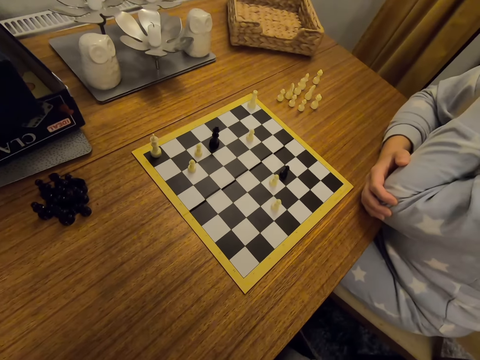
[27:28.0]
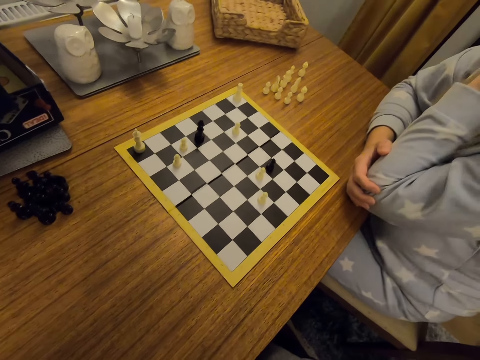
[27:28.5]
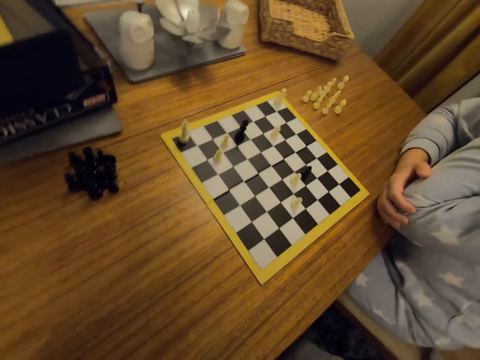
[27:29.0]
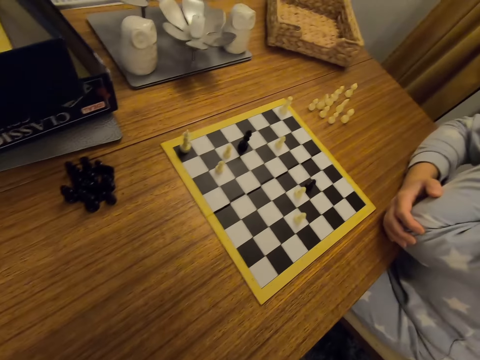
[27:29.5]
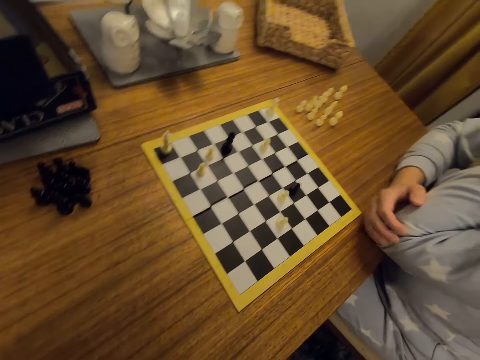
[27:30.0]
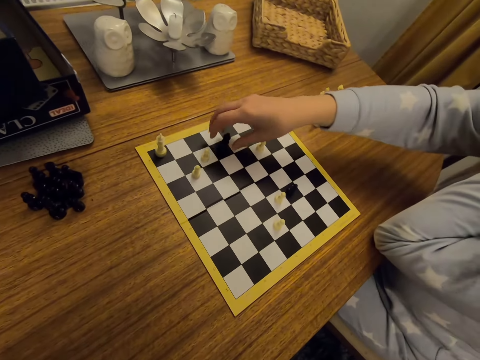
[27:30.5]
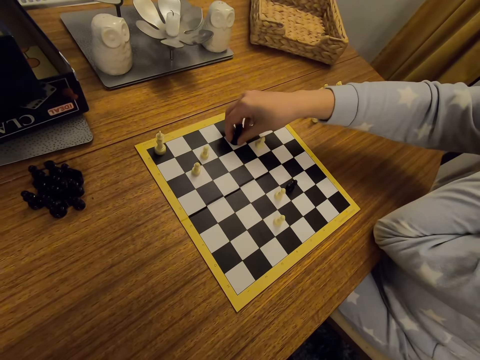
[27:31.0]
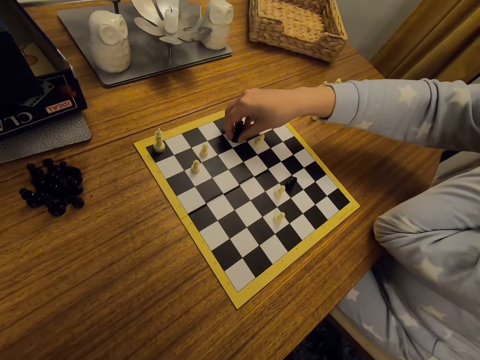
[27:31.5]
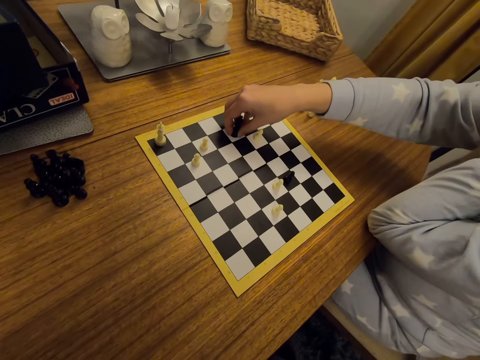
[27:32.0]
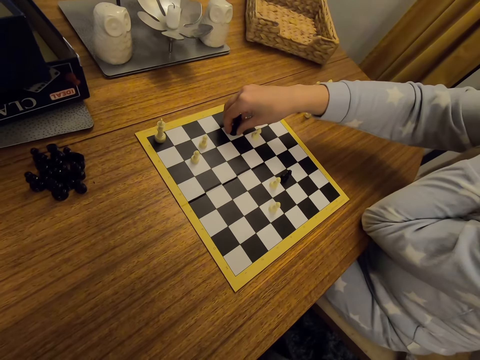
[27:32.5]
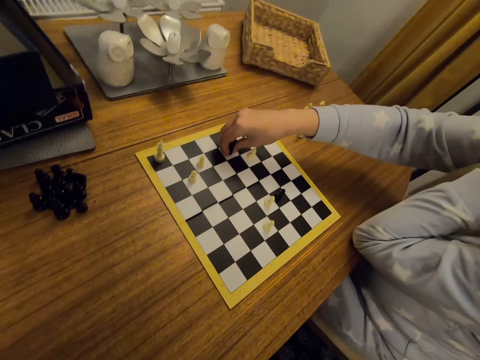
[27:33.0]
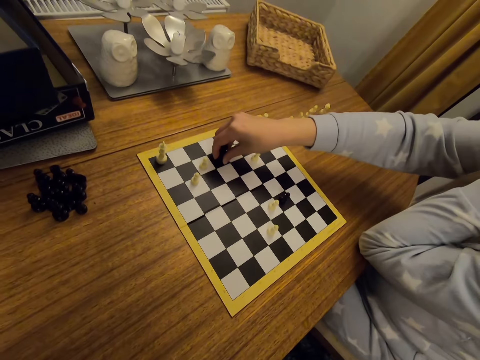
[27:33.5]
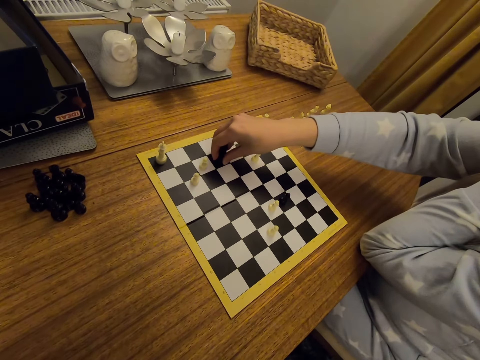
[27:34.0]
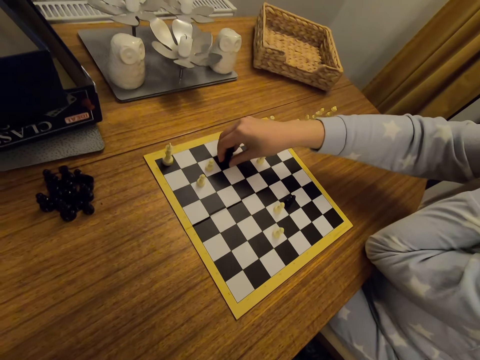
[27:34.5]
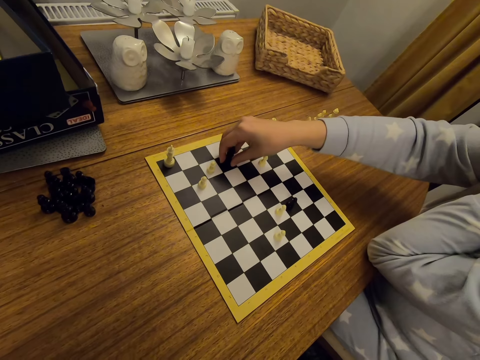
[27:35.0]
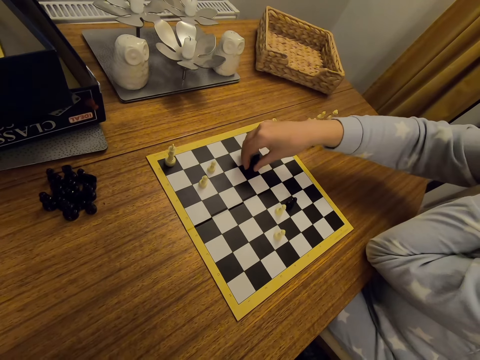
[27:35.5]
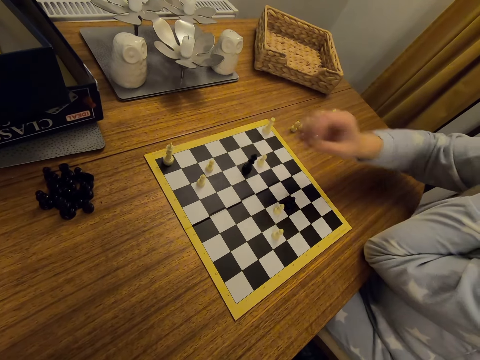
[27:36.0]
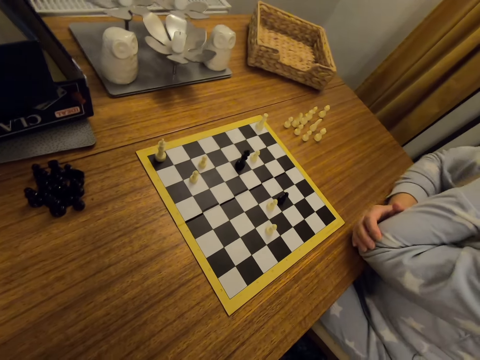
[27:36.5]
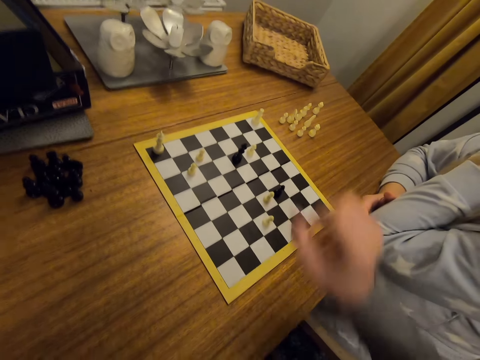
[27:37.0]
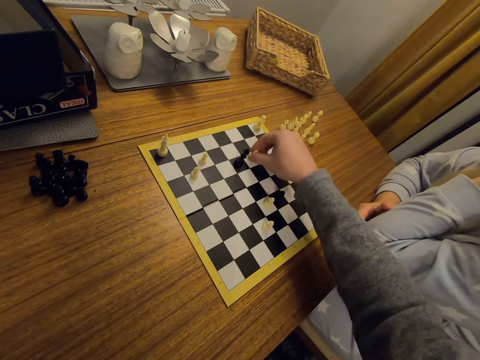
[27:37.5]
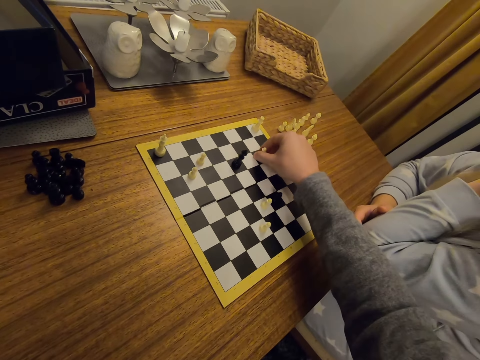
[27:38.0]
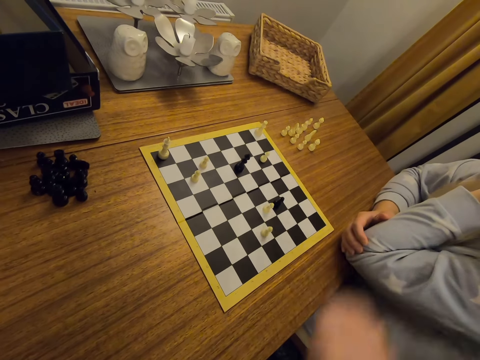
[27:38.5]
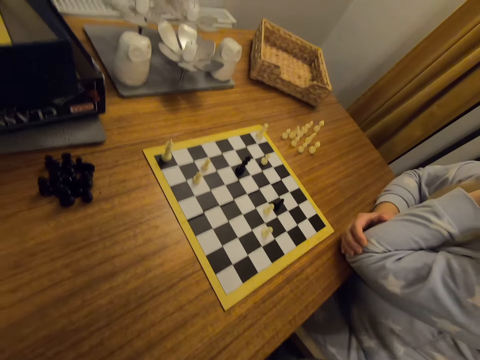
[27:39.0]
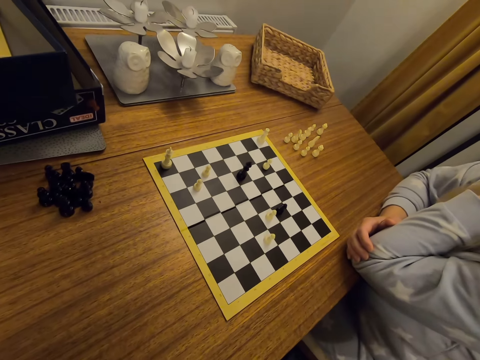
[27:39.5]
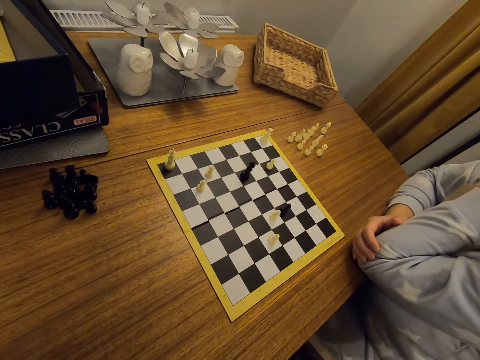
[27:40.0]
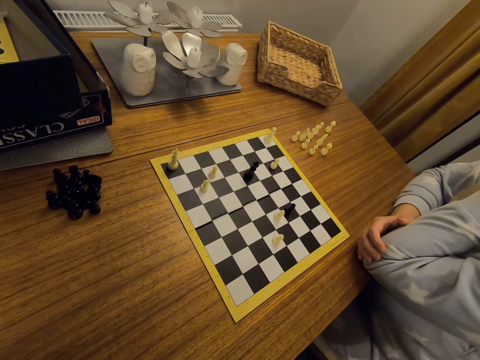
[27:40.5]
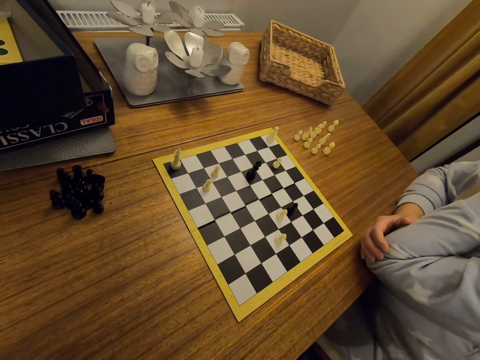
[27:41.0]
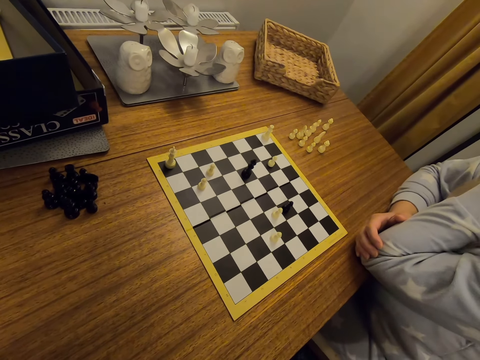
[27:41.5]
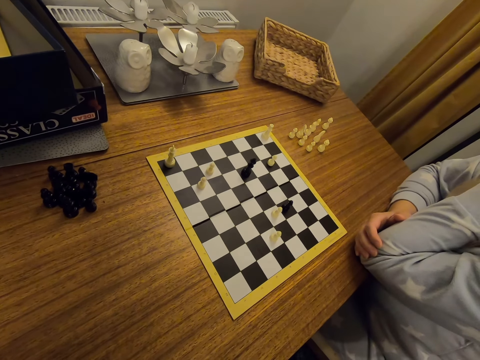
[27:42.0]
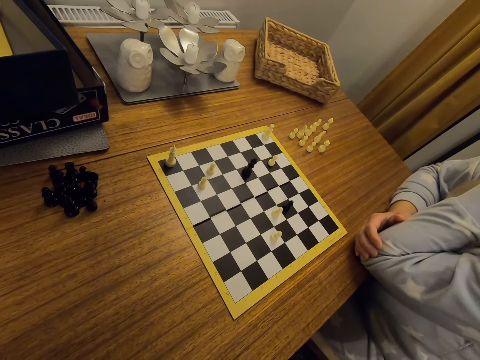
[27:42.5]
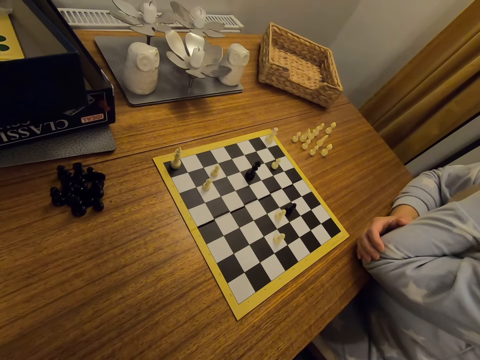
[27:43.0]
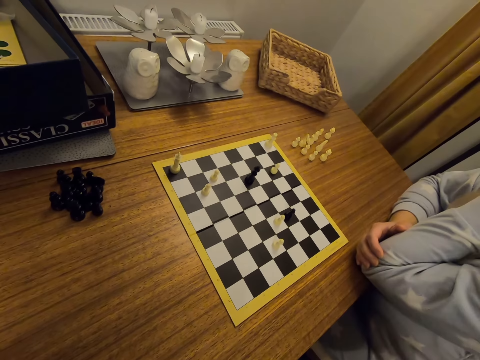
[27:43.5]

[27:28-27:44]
A person moves a chess piece on a board and puts a hand on a table. The camera wearer moves a chess piece on the board. They look around.

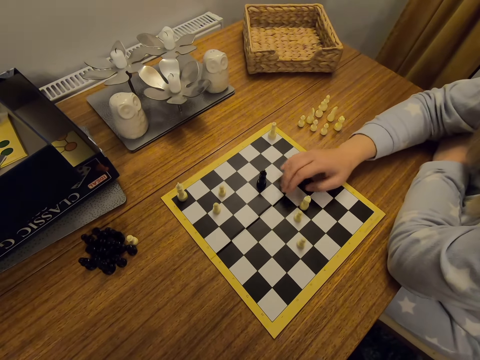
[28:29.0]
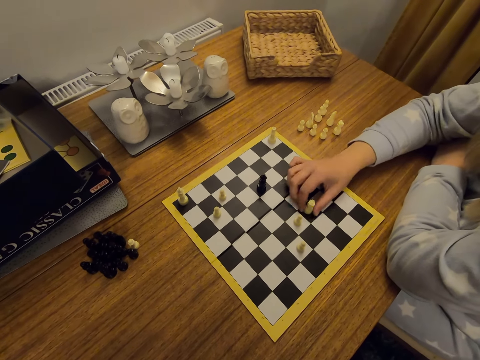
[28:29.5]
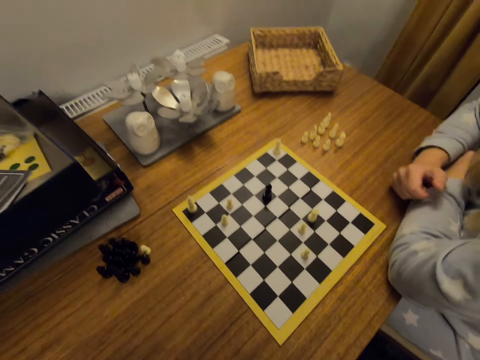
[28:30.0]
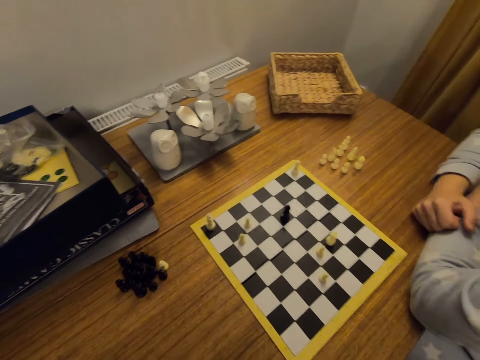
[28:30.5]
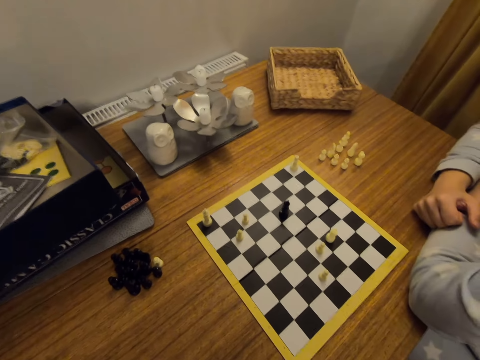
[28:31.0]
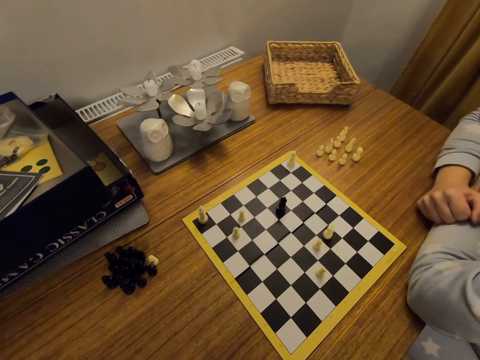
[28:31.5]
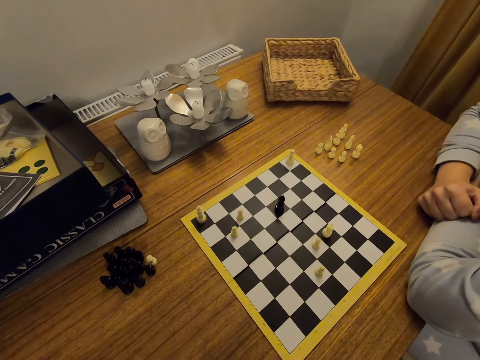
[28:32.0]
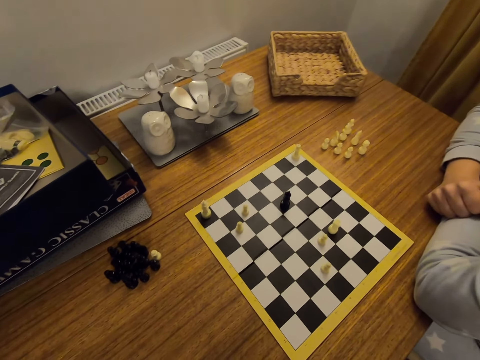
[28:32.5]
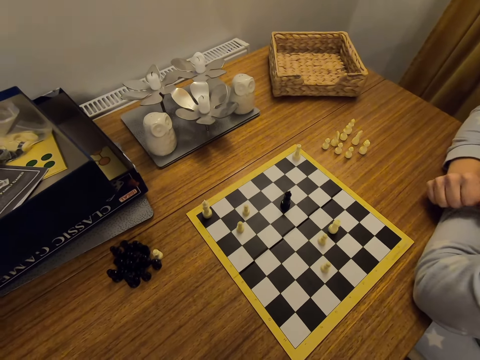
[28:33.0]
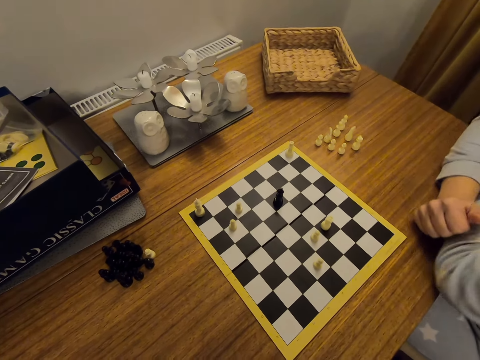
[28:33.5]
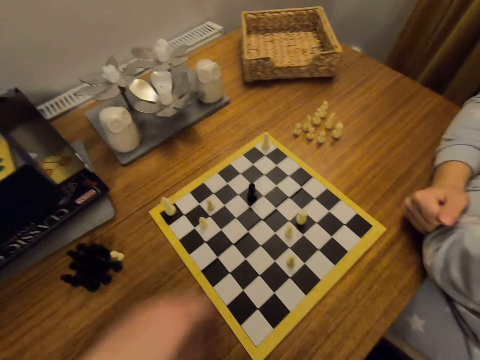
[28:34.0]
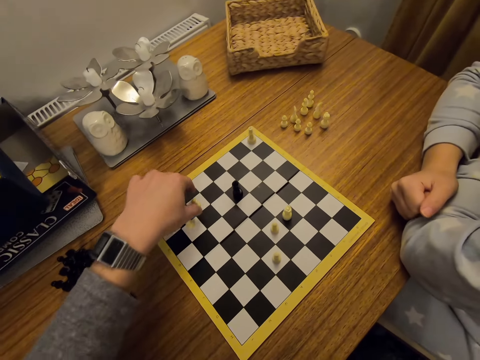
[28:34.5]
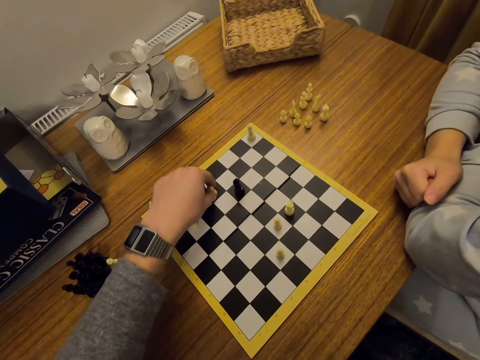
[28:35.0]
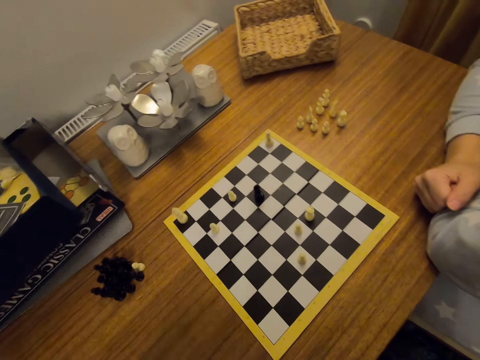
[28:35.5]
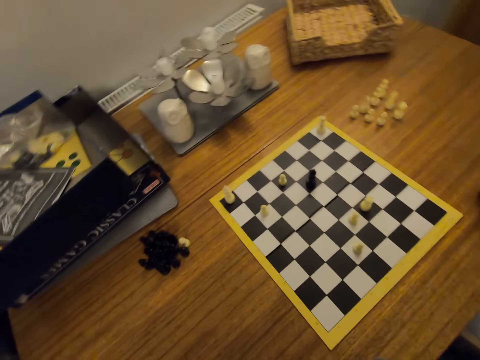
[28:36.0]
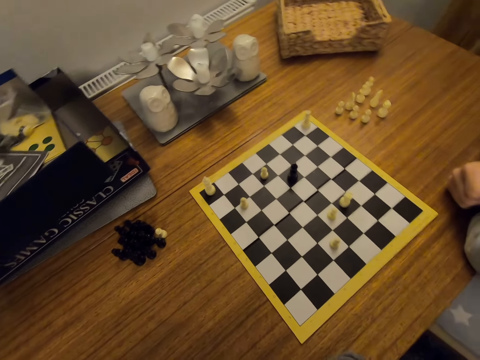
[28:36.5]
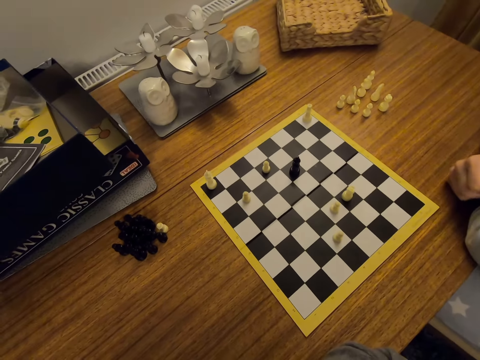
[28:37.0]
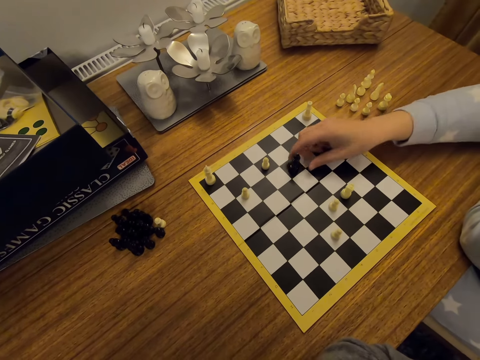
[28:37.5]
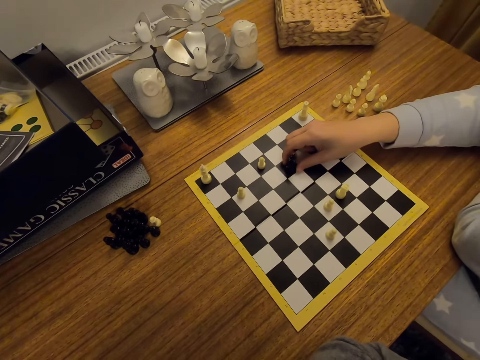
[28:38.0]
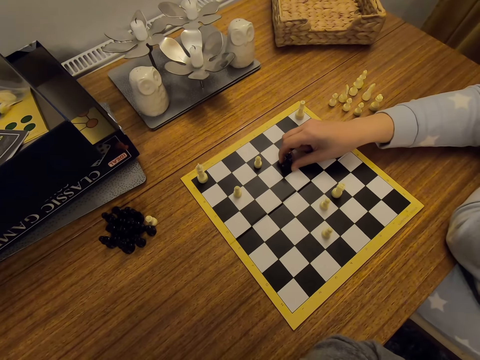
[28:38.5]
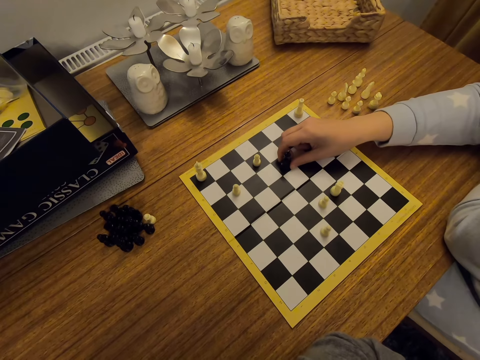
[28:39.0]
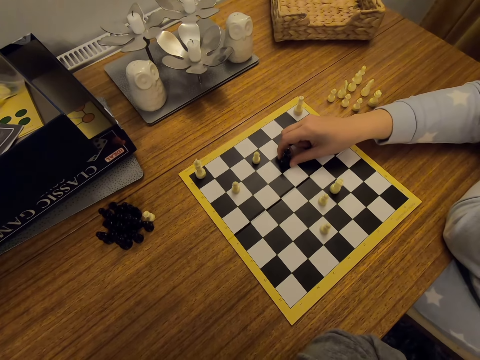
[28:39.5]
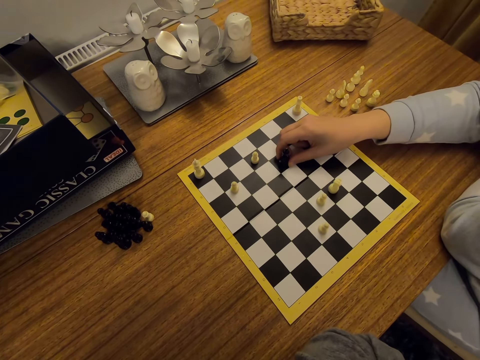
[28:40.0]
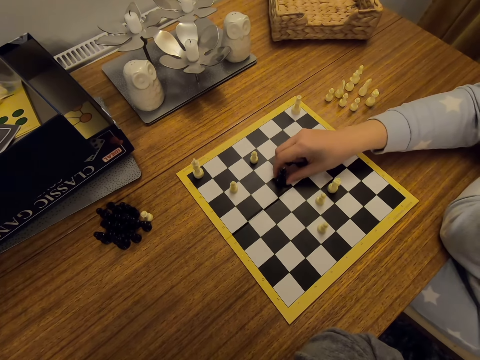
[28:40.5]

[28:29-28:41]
A person plays chess and puts a hand on a table. The camera wearer moves a chess piece on a board. They look around. The person moves a chess piece on the board.
